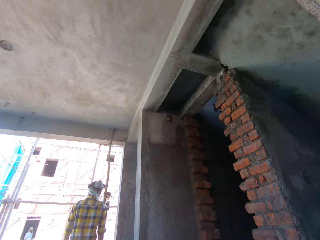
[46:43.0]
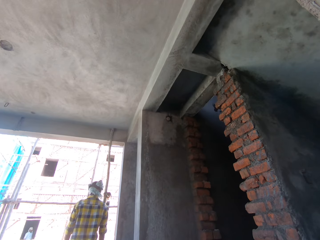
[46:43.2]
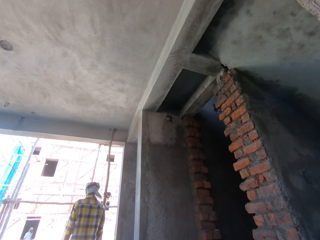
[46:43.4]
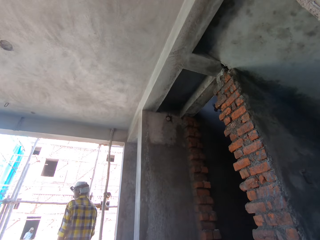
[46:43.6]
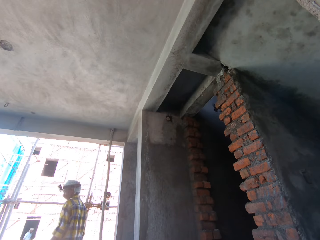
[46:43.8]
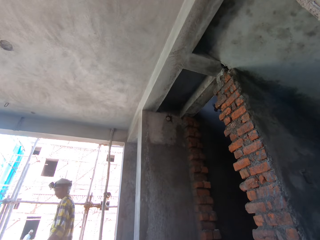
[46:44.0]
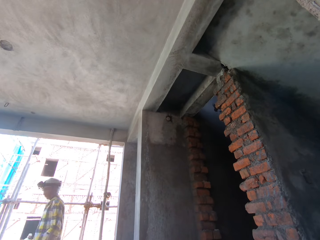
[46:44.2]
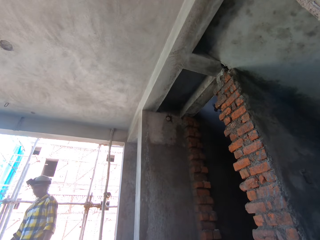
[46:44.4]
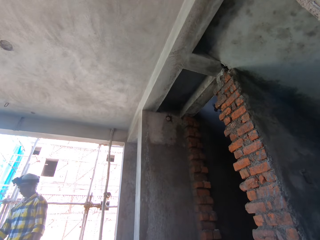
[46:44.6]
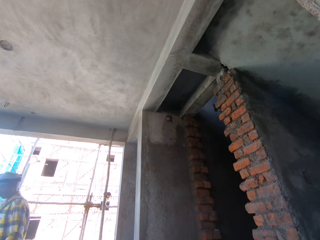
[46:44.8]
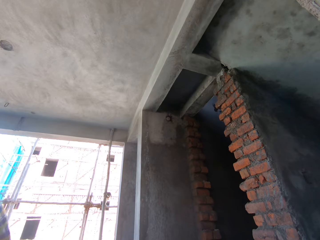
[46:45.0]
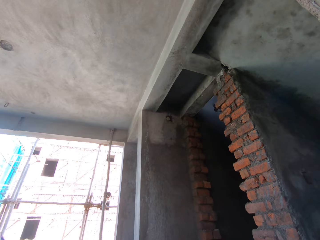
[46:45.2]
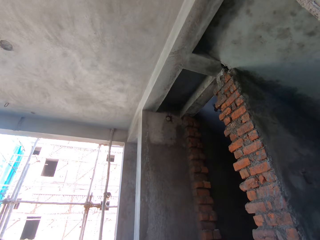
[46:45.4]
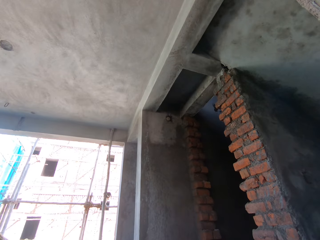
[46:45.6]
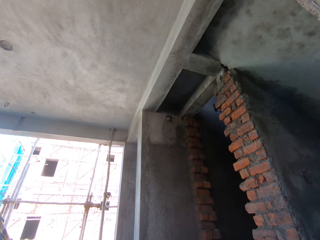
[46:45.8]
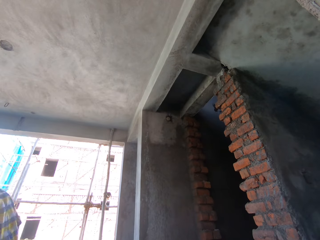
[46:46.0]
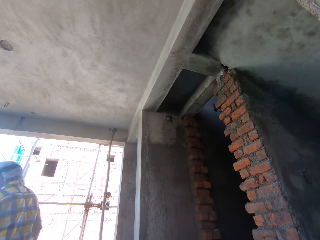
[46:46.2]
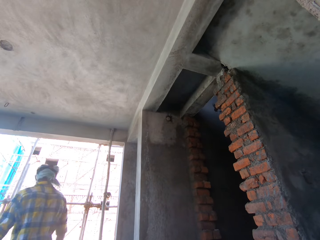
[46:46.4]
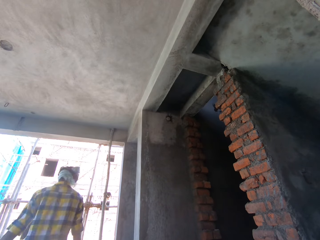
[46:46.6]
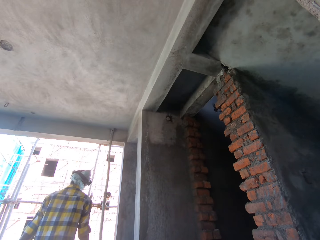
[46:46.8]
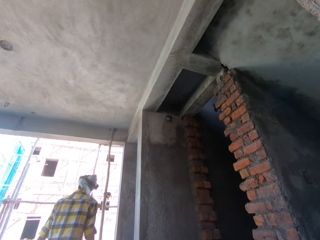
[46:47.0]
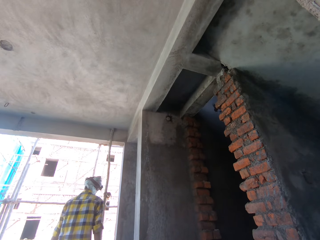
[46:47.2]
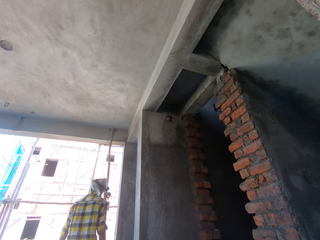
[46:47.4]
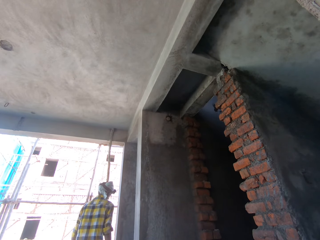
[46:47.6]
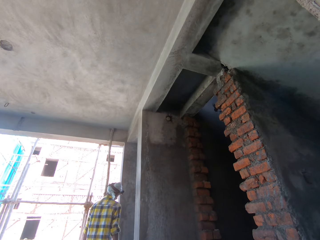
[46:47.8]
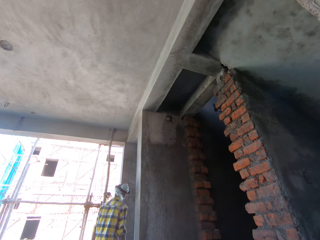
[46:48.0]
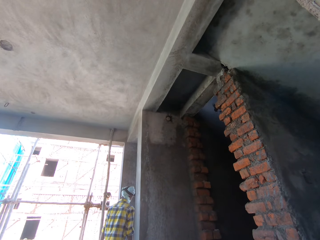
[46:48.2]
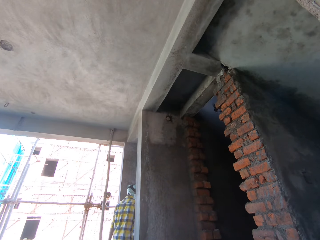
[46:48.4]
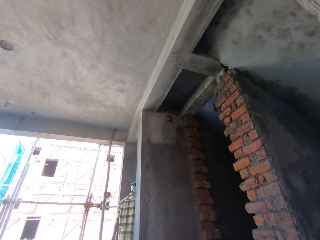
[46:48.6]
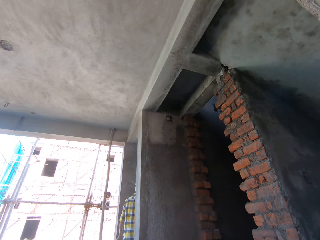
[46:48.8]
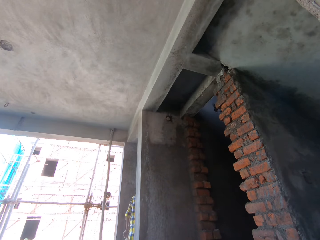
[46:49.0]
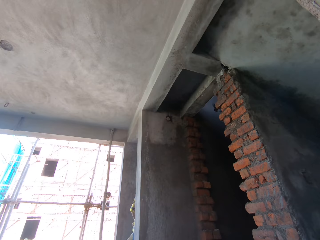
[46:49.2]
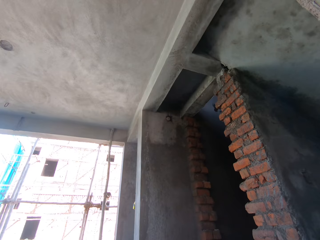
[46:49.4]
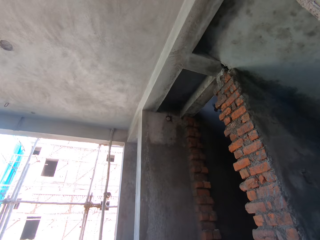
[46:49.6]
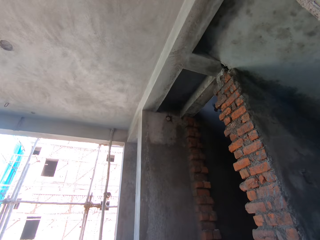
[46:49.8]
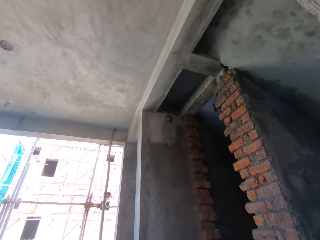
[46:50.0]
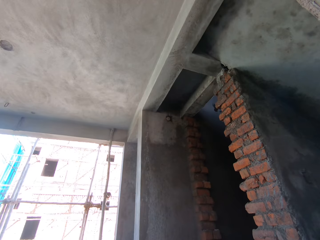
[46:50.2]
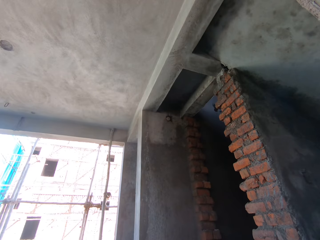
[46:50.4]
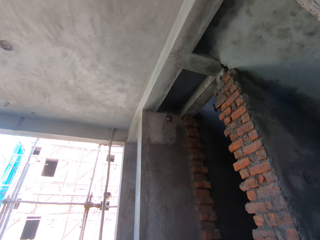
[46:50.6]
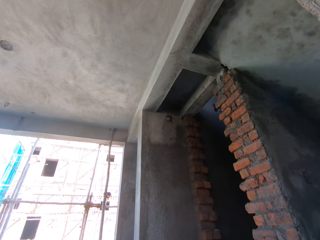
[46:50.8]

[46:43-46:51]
The man carries a brick from the ground with his left hand.

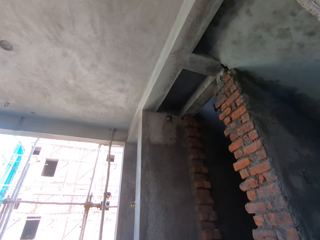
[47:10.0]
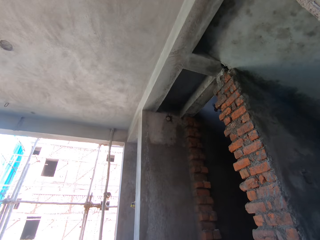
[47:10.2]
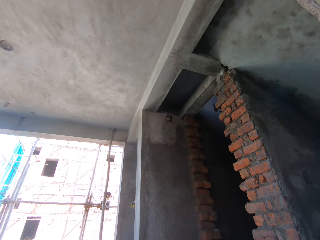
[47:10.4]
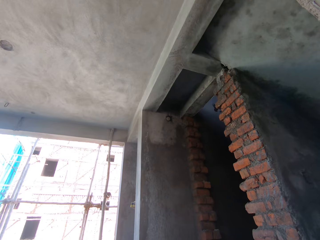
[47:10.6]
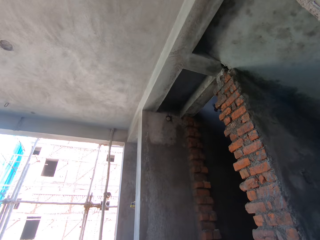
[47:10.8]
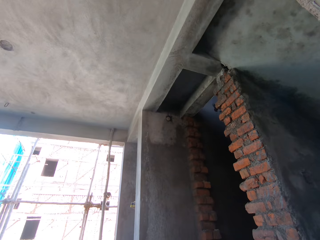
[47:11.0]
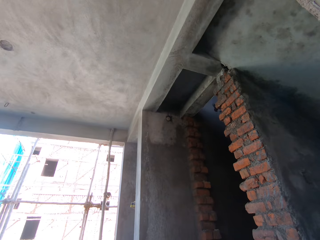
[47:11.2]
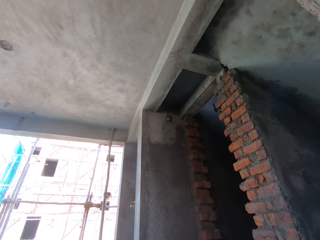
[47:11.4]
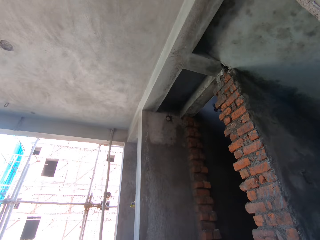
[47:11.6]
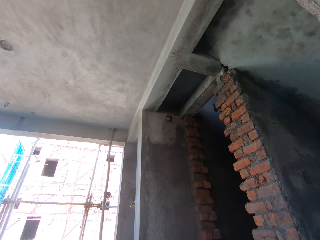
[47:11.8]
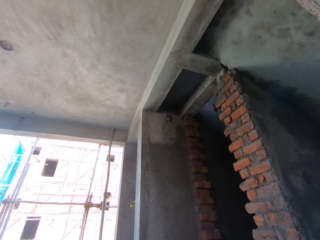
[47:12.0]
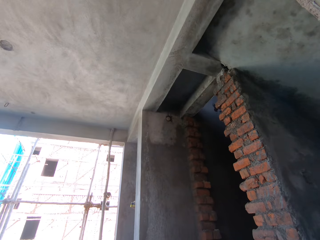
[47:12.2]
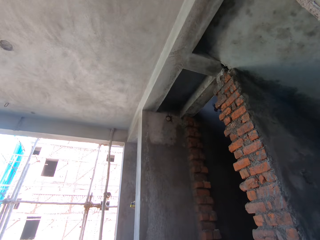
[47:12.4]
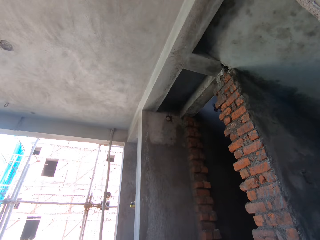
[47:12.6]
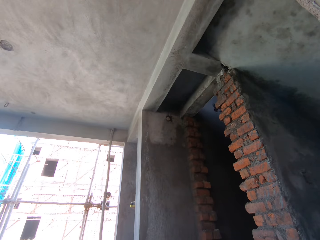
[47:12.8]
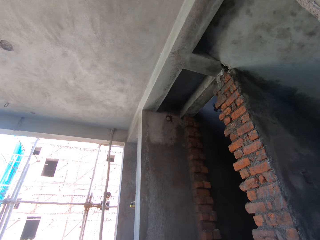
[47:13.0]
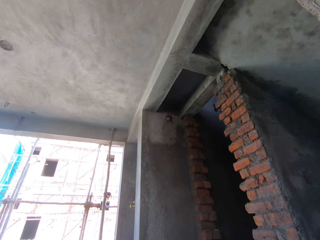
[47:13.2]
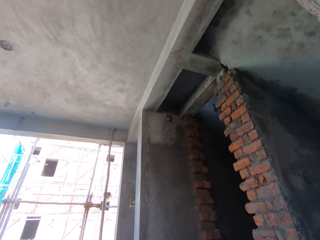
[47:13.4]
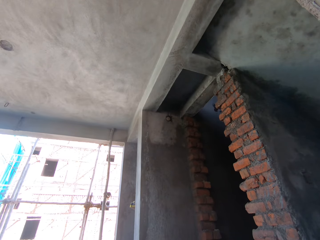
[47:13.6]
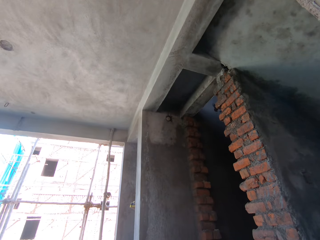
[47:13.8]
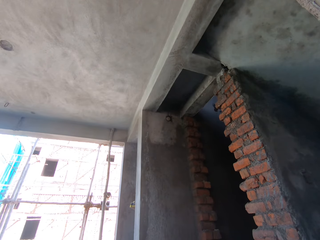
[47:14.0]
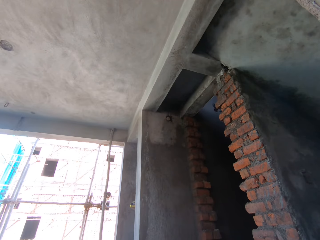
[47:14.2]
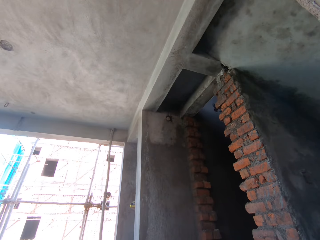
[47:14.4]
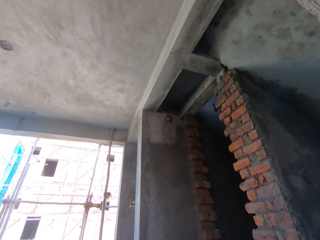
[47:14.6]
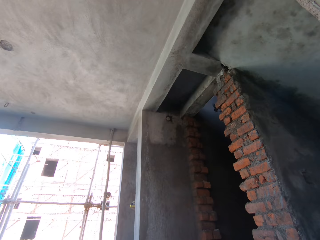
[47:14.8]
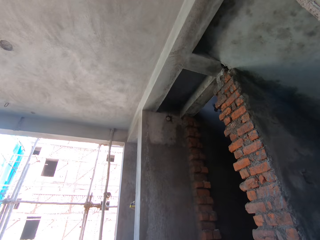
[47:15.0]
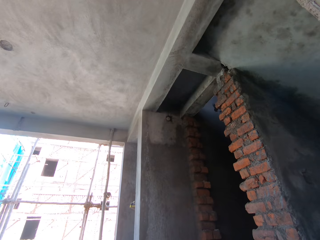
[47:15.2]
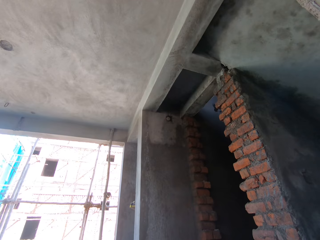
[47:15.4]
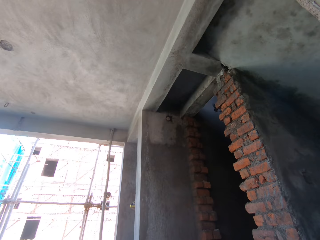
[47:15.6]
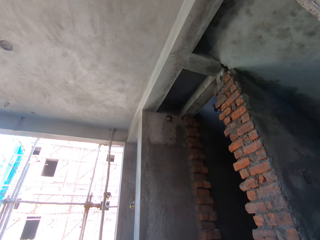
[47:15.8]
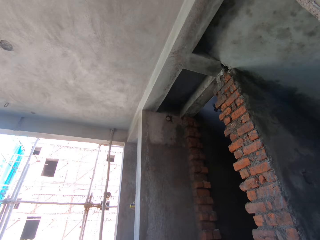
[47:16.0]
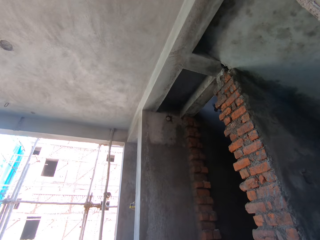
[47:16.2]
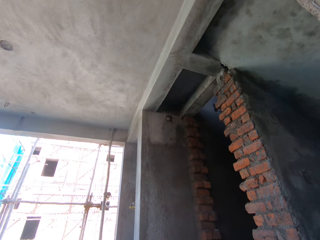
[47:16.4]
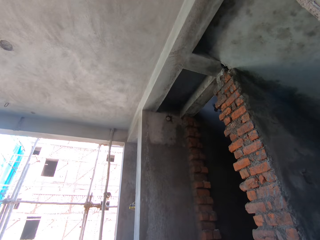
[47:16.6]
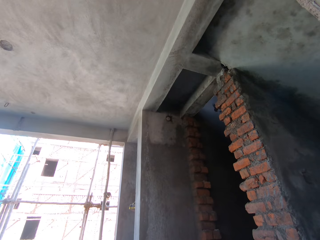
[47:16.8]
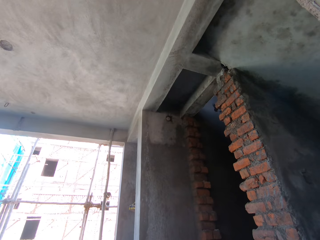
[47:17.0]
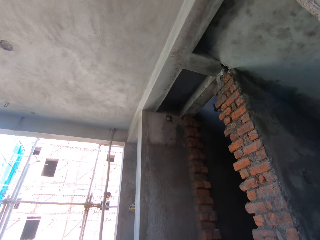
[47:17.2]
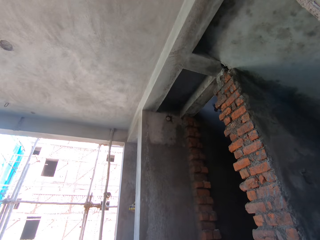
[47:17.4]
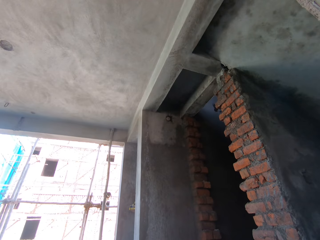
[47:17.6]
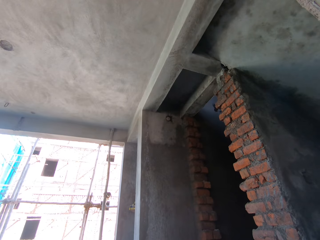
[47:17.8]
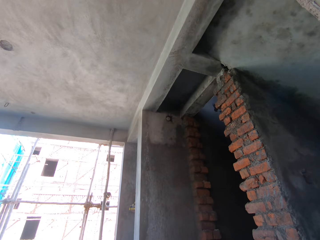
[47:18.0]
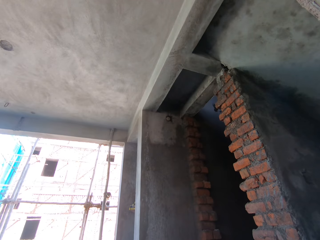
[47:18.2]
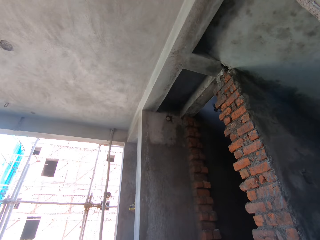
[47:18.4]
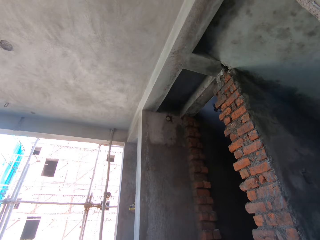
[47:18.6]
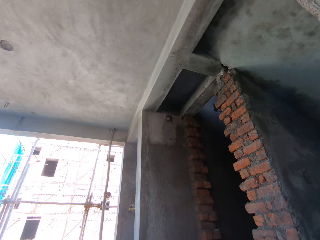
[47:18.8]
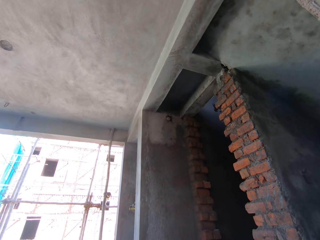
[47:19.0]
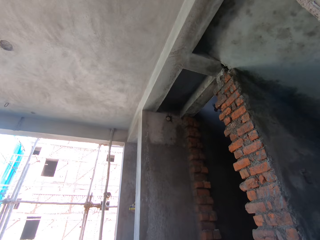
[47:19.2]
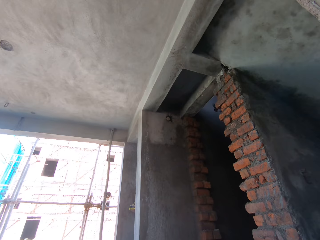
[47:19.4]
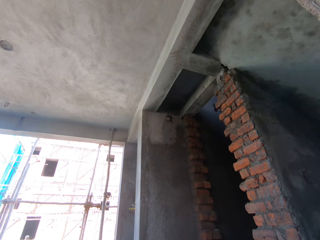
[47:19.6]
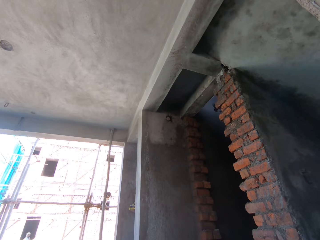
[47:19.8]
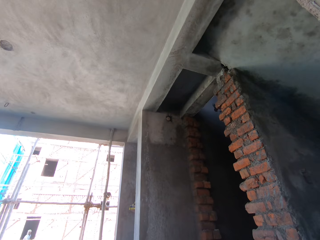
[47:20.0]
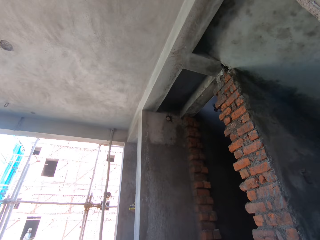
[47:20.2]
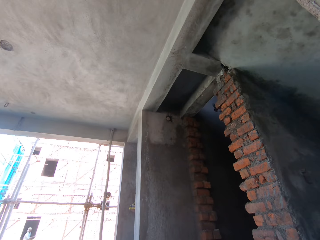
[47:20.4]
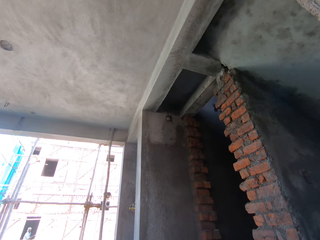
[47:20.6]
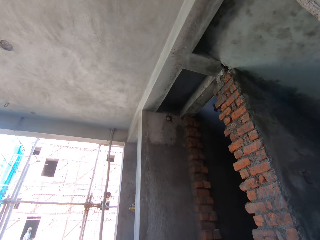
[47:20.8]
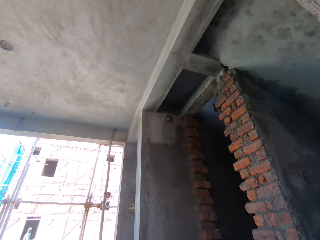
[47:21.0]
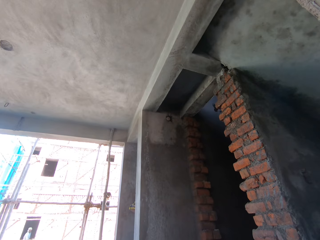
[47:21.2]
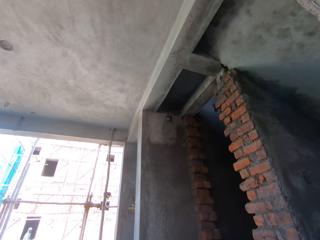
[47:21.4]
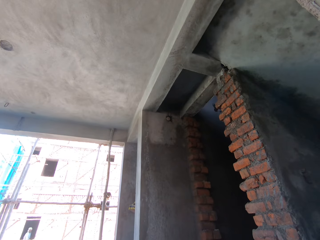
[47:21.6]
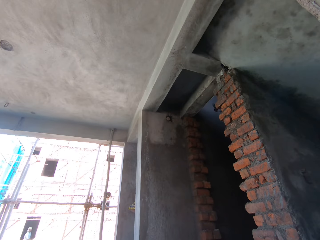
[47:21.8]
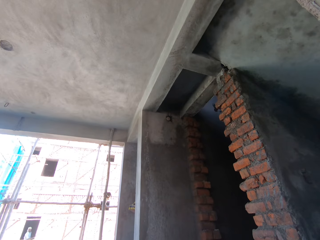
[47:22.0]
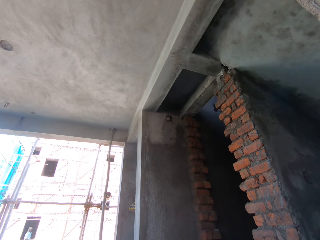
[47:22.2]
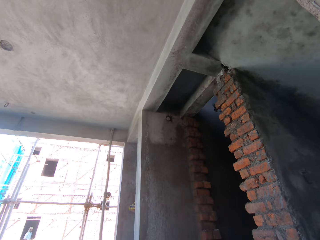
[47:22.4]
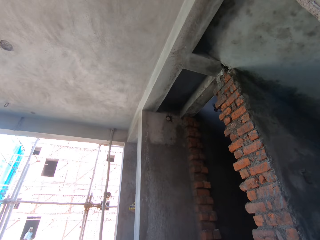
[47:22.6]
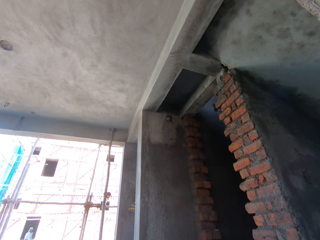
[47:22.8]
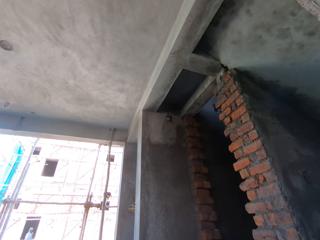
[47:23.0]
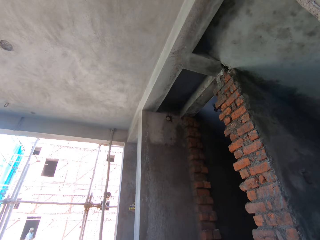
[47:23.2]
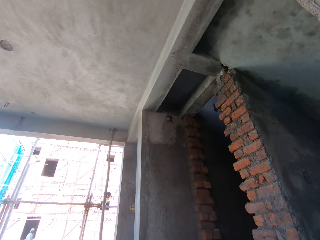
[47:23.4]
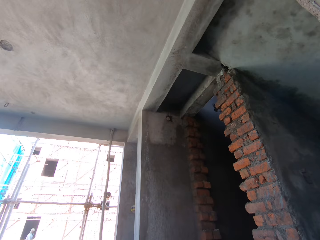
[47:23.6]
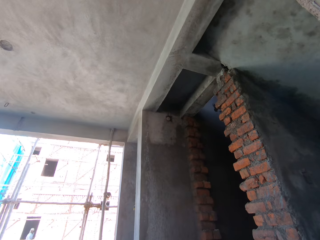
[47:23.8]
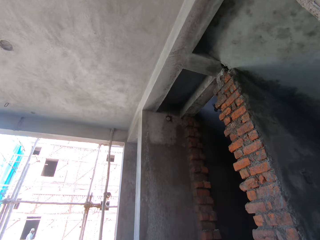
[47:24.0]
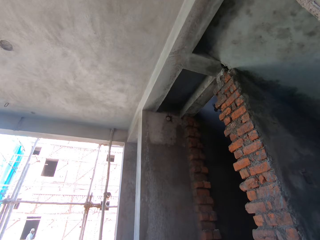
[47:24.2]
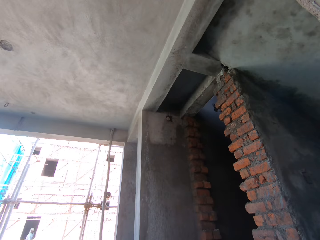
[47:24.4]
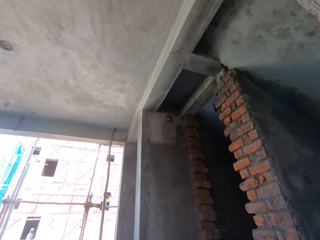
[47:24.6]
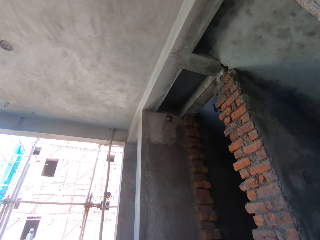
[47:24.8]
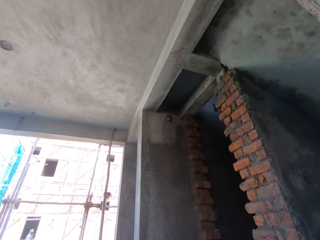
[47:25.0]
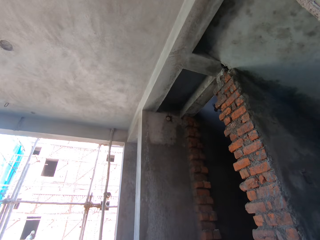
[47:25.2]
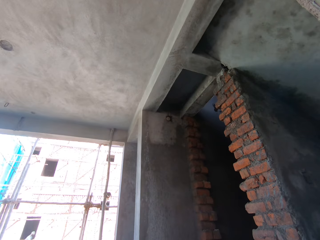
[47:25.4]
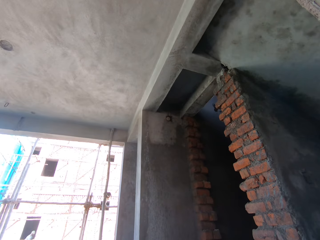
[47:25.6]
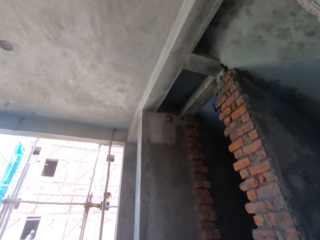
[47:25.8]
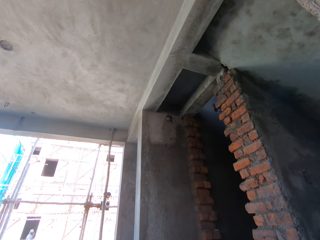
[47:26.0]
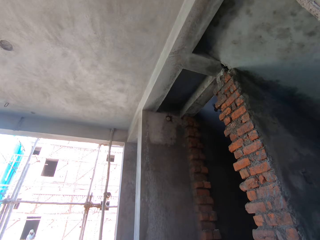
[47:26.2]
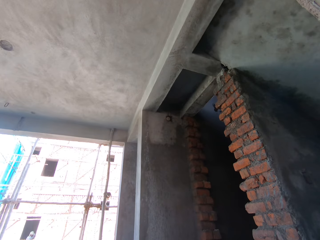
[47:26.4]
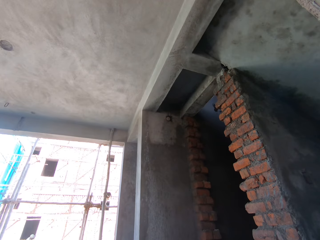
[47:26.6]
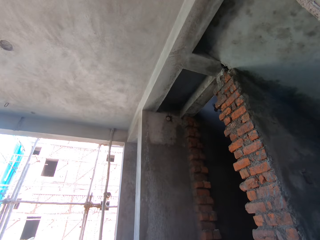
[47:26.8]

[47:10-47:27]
The camera wearer builds a house. The man smoothens the wall with the trowel in his right hand.
